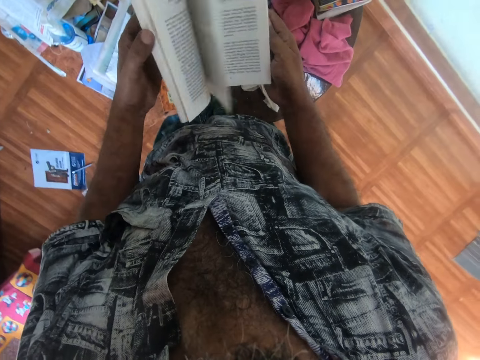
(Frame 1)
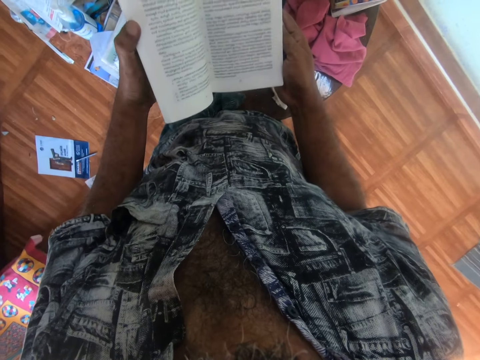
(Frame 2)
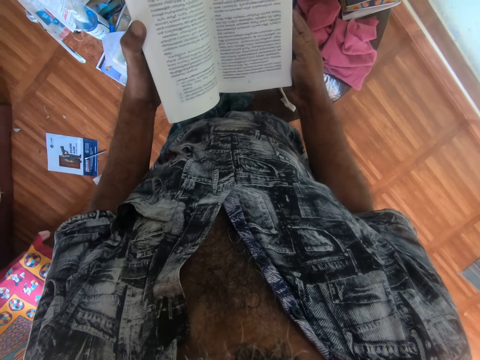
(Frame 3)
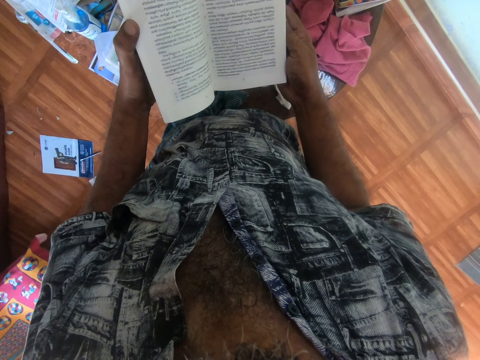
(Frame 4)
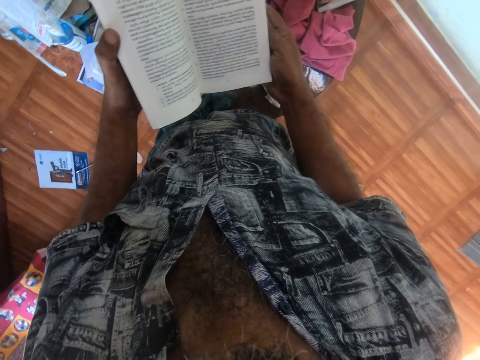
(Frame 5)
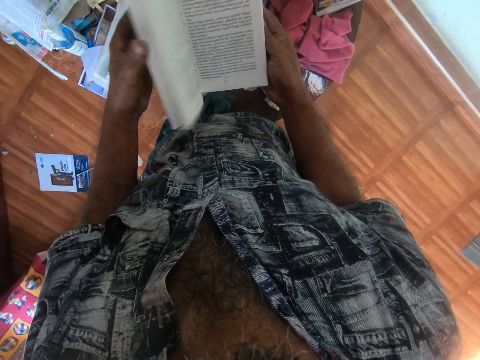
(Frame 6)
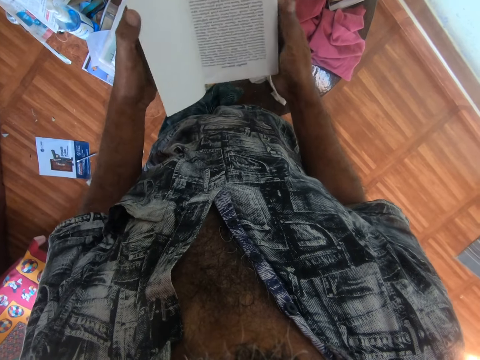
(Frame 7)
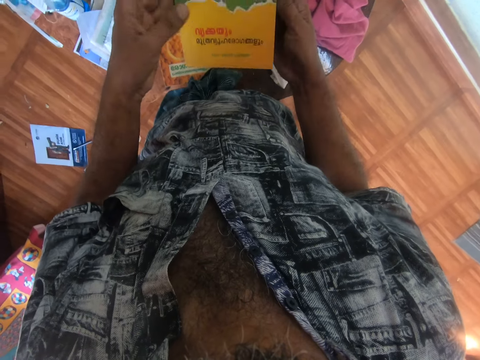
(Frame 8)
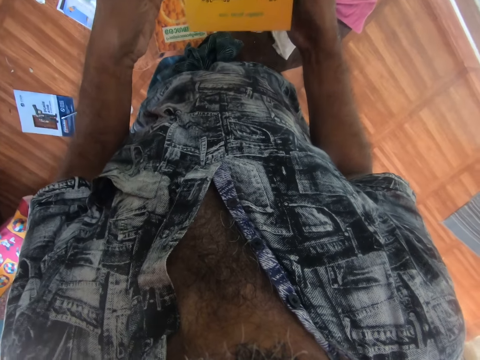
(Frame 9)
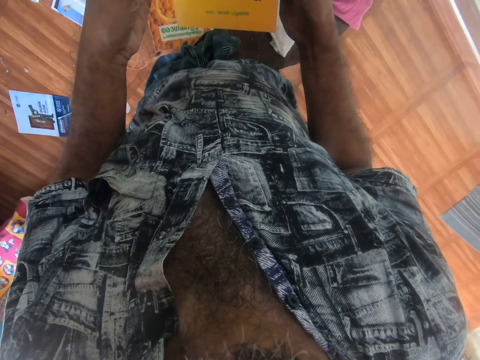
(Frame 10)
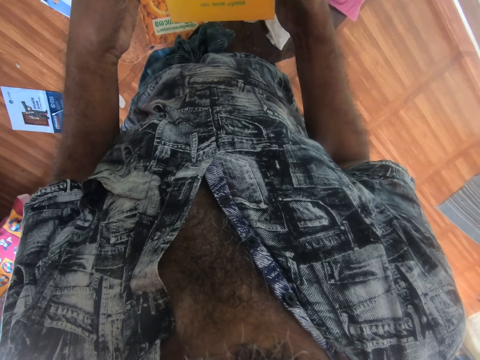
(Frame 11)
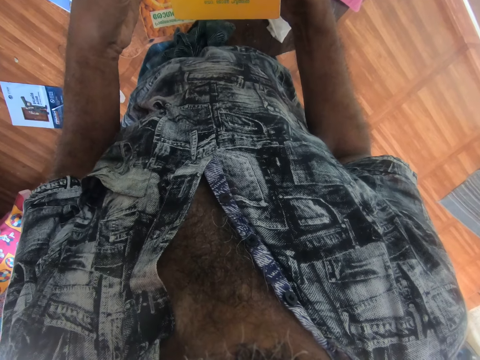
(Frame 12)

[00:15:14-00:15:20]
The camera wearer peruses the book.

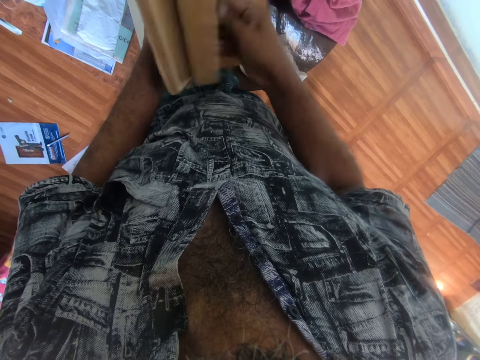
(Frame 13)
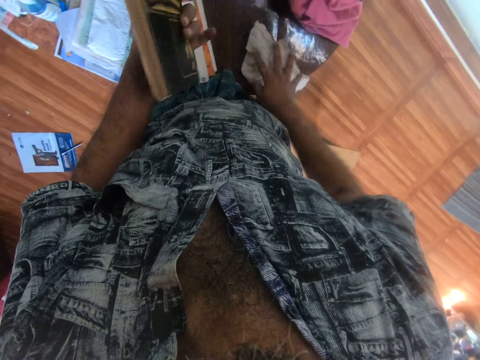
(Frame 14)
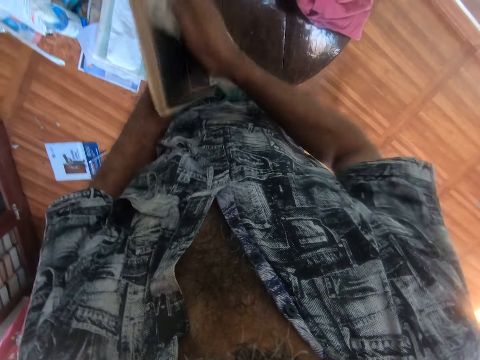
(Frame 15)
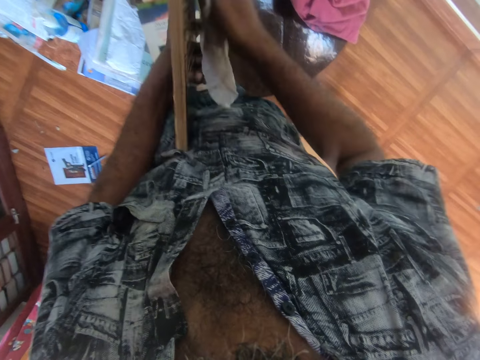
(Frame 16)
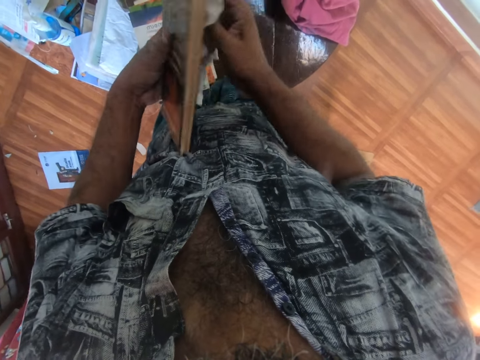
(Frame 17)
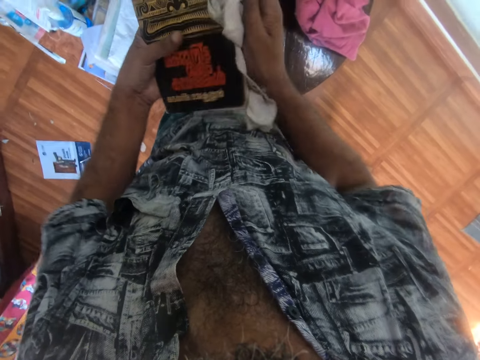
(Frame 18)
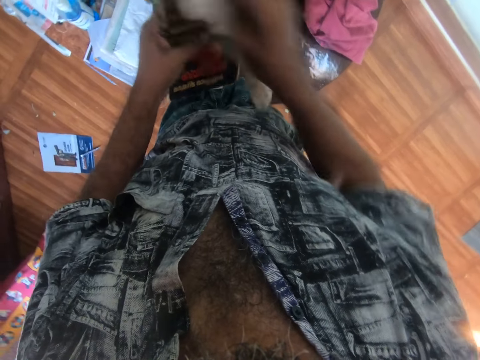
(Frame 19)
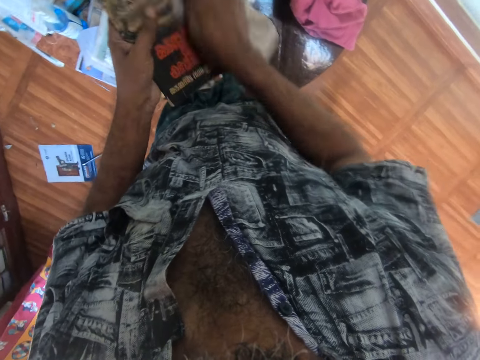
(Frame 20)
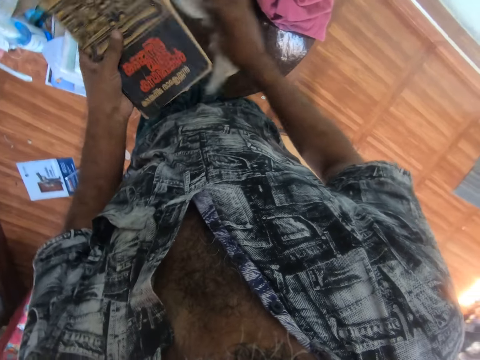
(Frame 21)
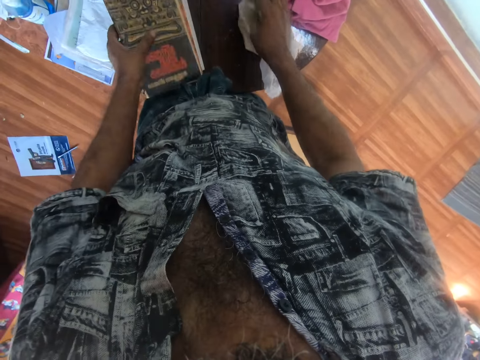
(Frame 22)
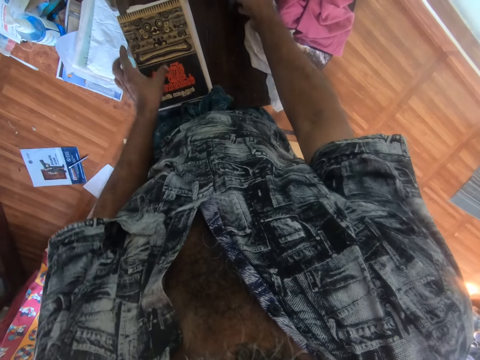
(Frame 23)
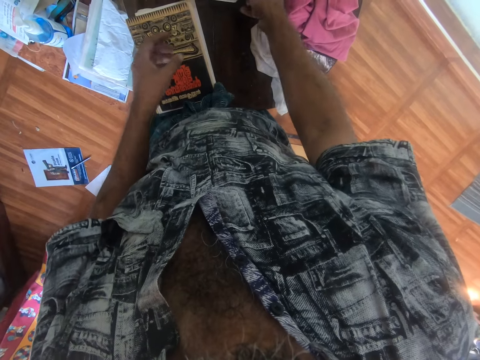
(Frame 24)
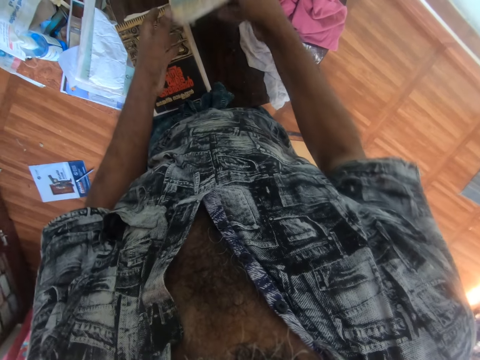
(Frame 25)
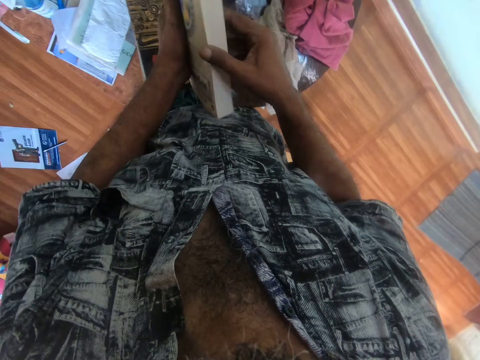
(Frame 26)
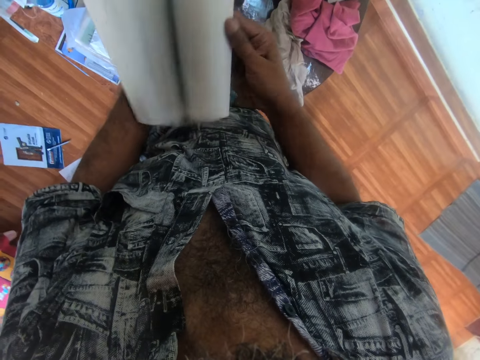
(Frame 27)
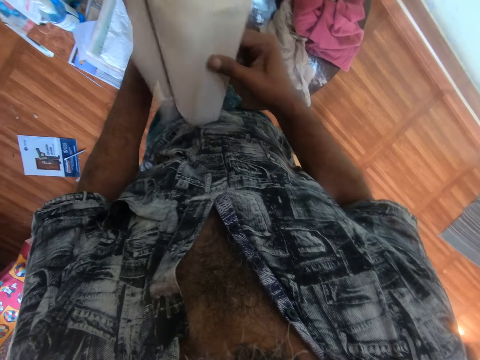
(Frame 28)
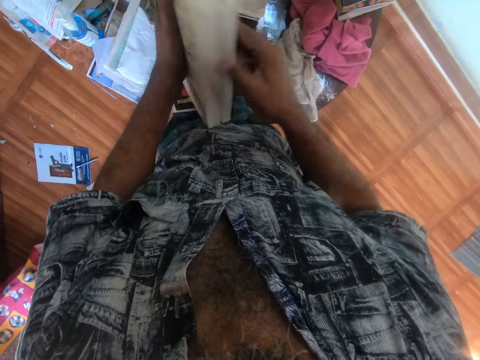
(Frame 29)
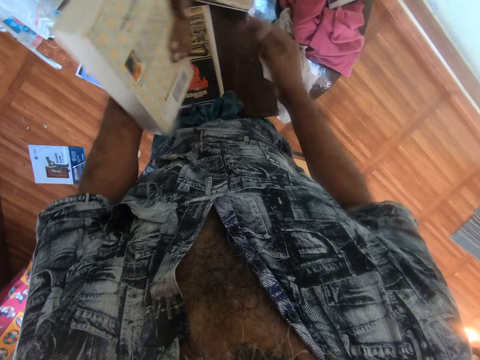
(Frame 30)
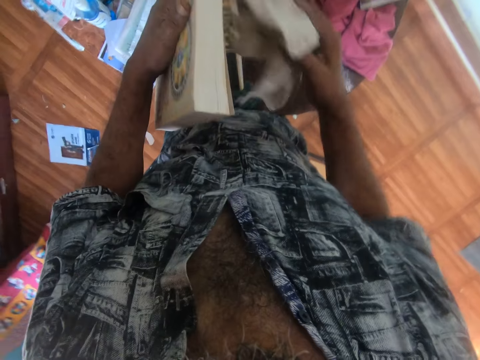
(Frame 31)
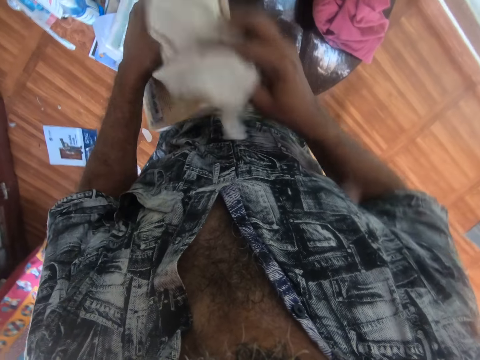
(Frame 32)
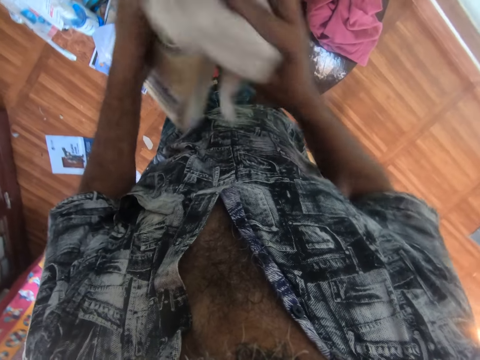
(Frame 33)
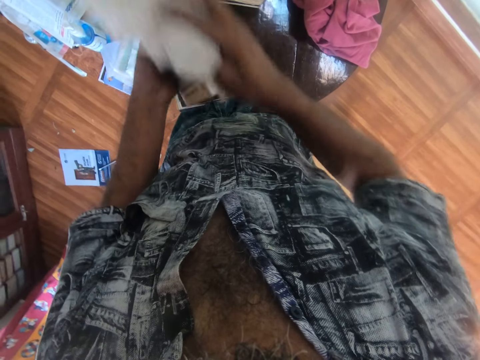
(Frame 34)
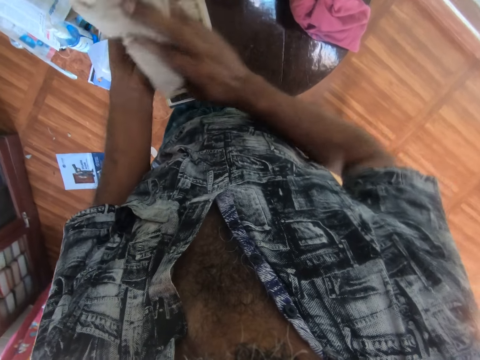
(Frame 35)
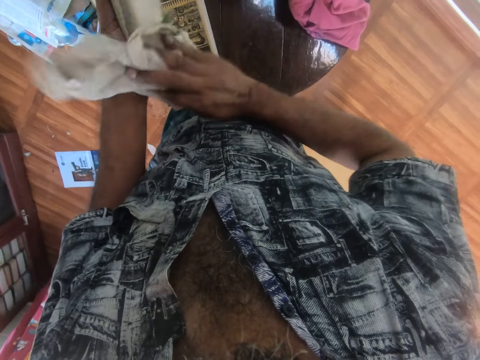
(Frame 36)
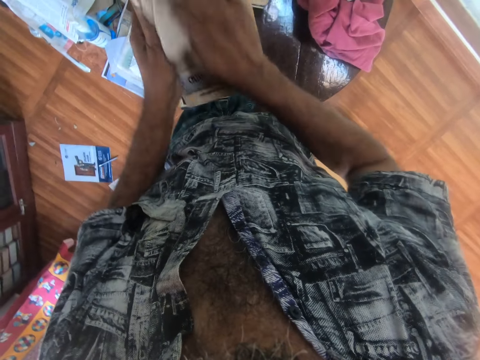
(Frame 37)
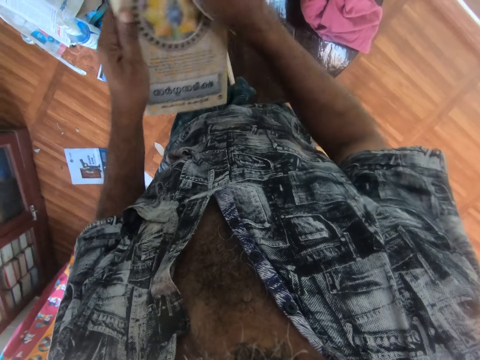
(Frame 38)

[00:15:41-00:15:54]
The camera wearer picks up a towel from the table. They wipe the book with the towel. They place the towel on the table. They place the book on books on the table. They pick up a book and flip the book. They peruse the book. They pick up the towel from the table. They wipe the book with the towel.

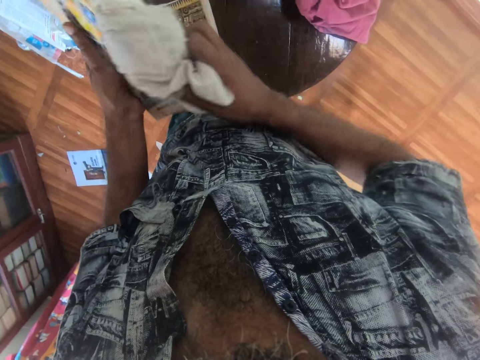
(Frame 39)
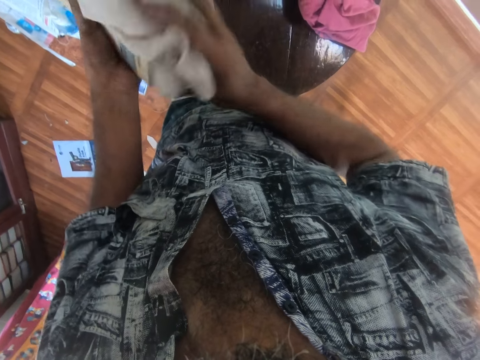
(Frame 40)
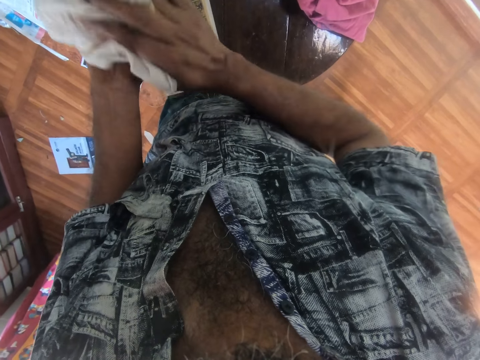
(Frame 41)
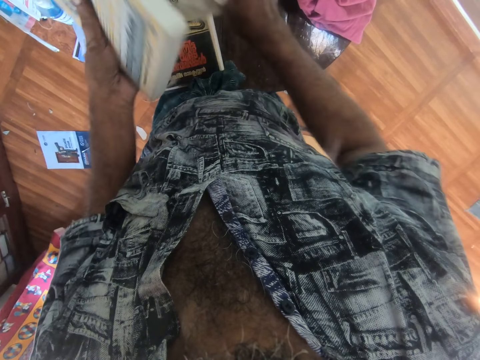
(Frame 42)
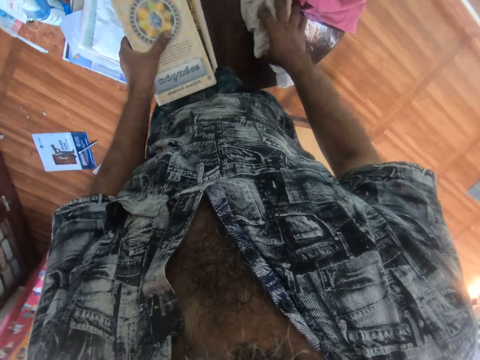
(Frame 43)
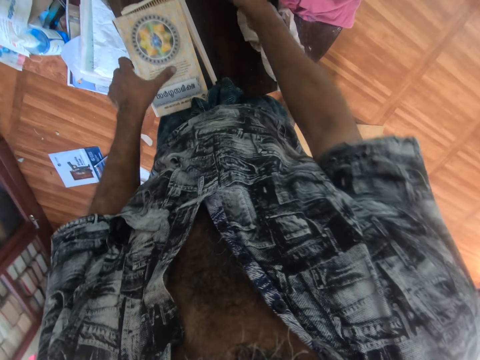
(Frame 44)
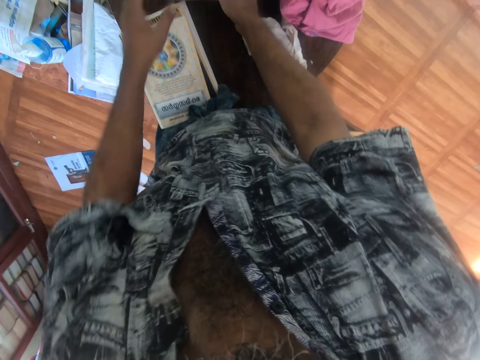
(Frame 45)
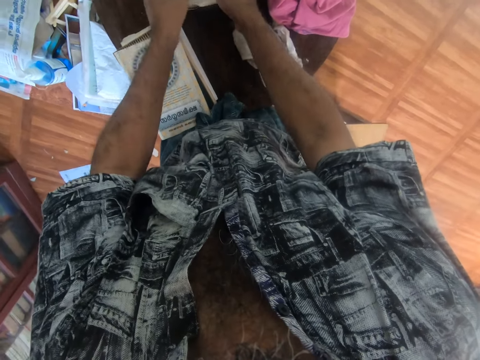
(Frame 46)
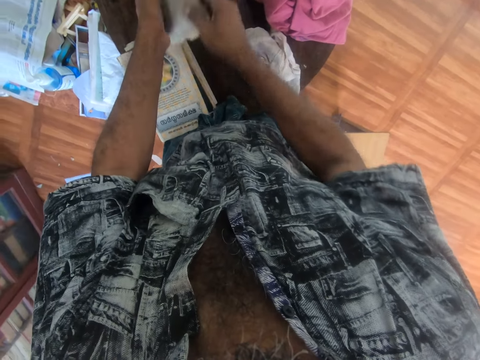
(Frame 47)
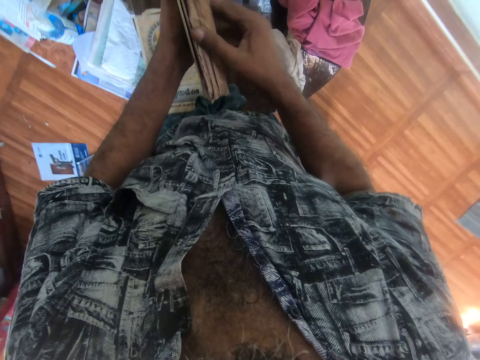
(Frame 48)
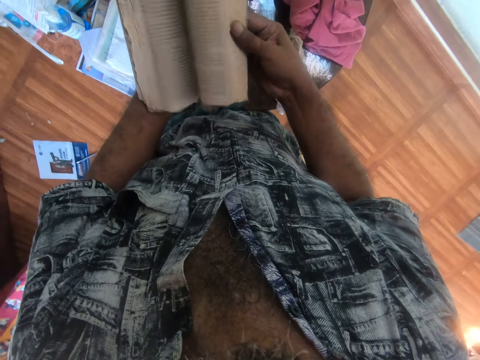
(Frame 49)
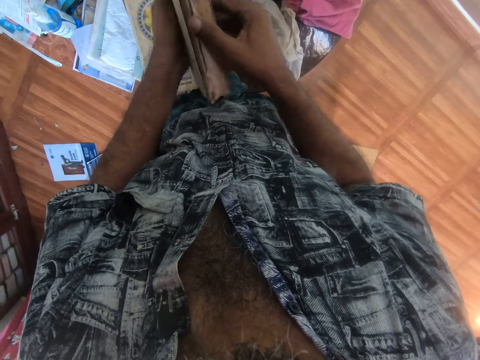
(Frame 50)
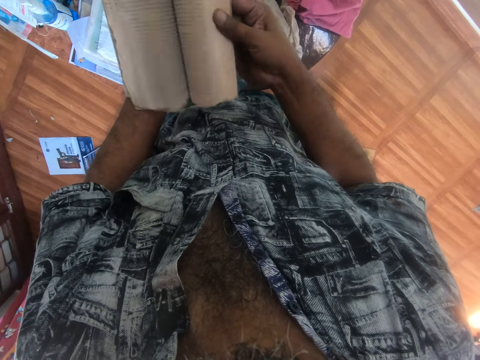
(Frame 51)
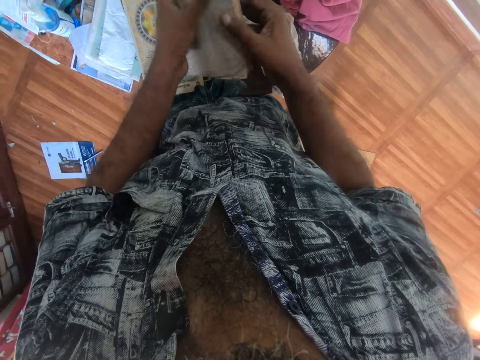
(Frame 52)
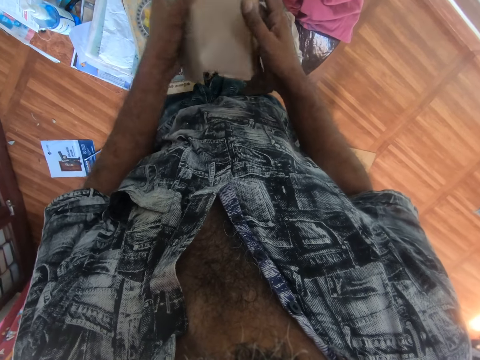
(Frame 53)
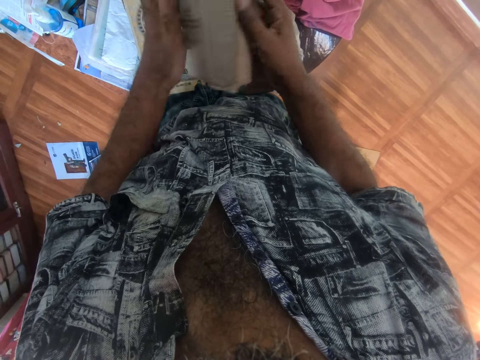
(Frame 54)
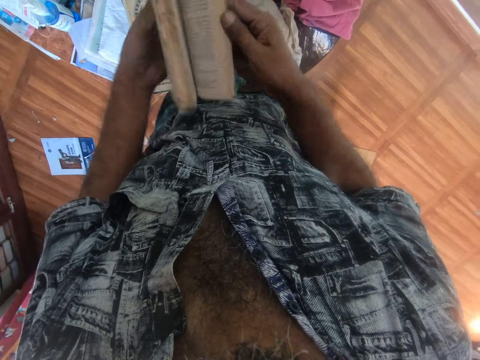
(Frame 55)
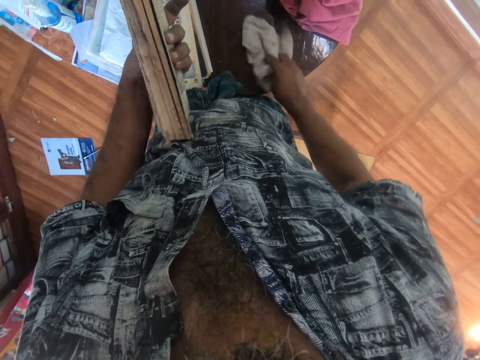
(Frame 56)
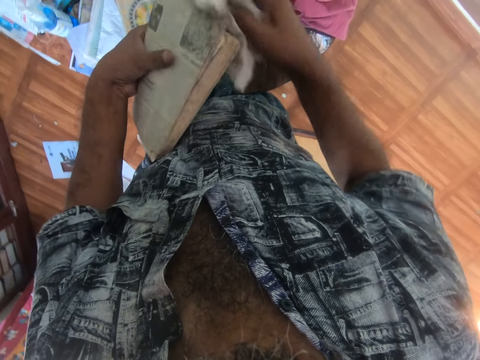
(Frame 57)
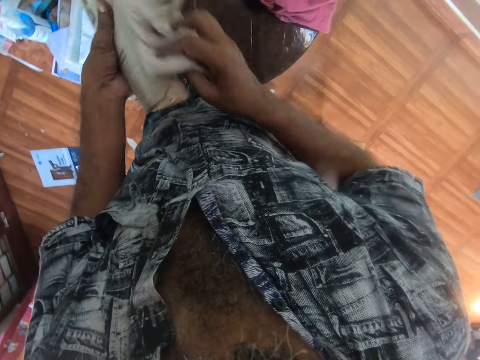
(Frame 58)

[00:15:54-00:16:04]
The camera wearer places the towel on the table. They place the book on the books on the table. They pick up a book. They peruse the book. They flip the book. They pick up the towel from the table. They wipe the book using the towel.
